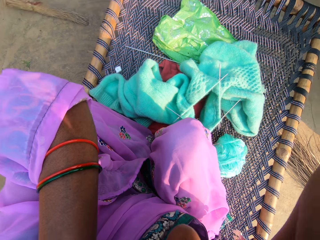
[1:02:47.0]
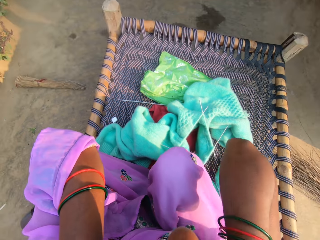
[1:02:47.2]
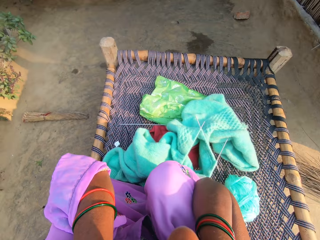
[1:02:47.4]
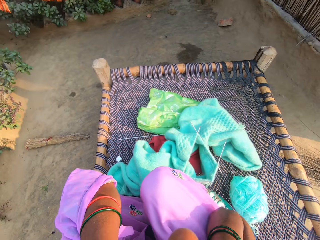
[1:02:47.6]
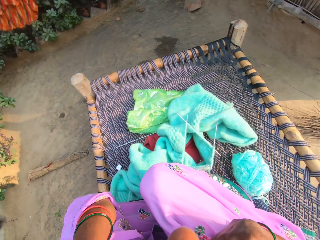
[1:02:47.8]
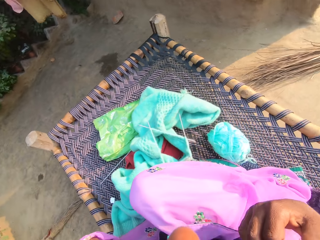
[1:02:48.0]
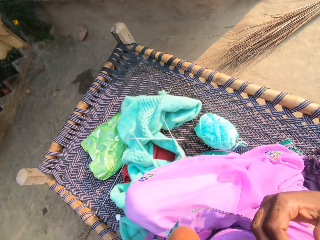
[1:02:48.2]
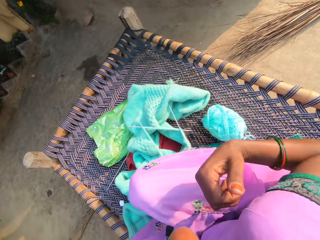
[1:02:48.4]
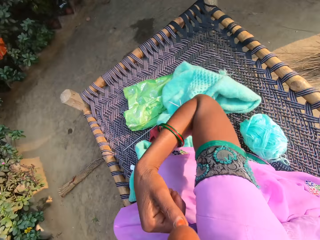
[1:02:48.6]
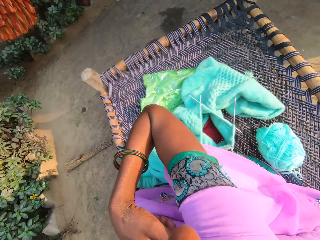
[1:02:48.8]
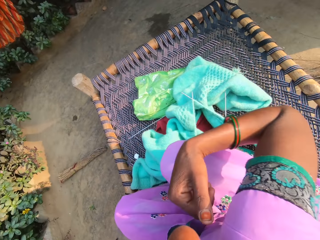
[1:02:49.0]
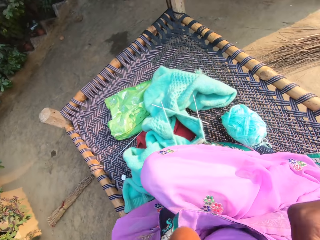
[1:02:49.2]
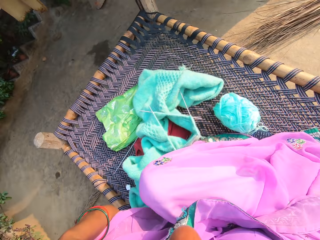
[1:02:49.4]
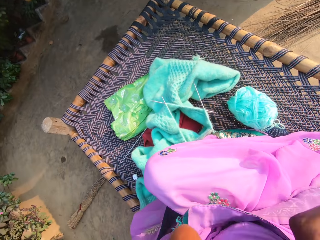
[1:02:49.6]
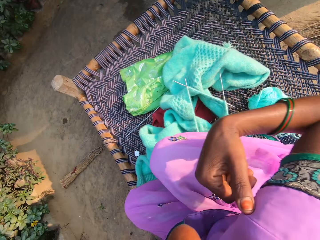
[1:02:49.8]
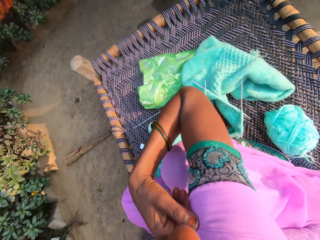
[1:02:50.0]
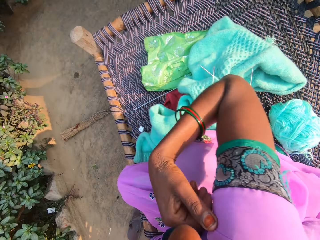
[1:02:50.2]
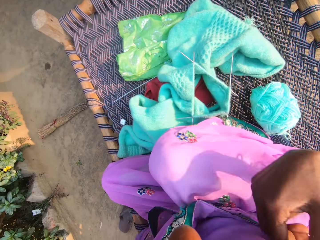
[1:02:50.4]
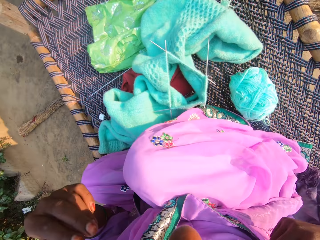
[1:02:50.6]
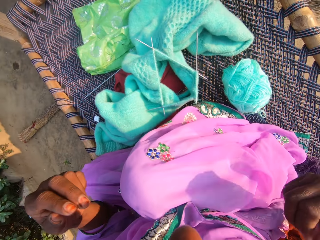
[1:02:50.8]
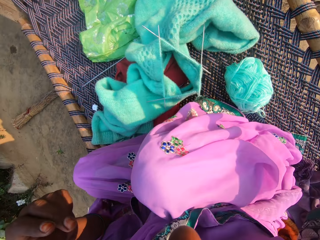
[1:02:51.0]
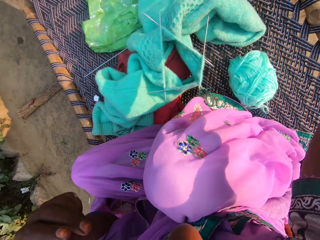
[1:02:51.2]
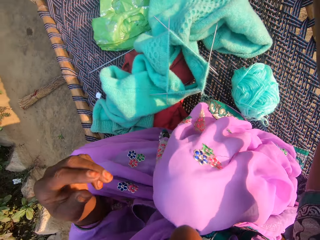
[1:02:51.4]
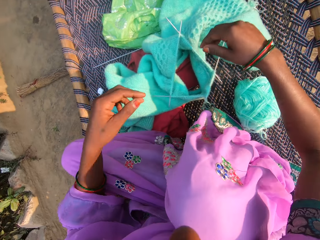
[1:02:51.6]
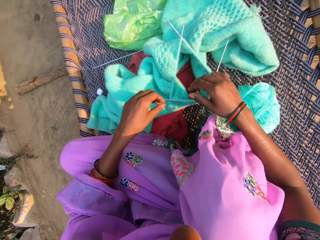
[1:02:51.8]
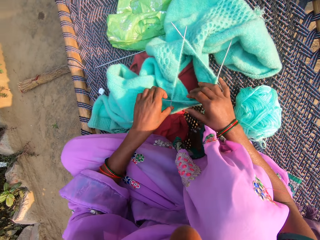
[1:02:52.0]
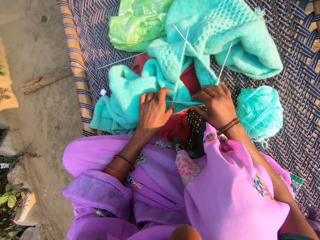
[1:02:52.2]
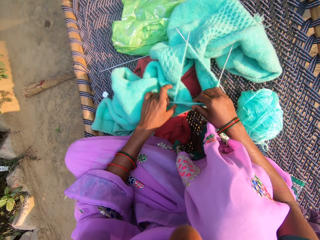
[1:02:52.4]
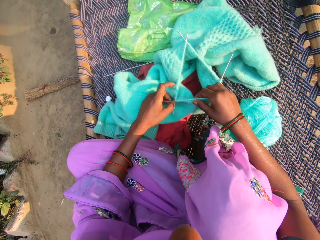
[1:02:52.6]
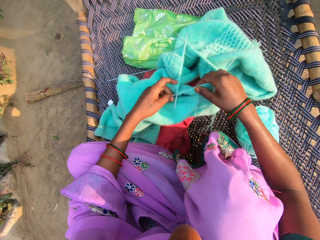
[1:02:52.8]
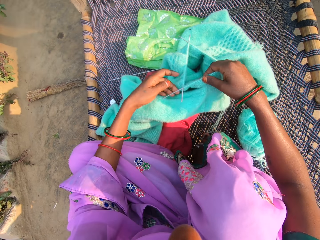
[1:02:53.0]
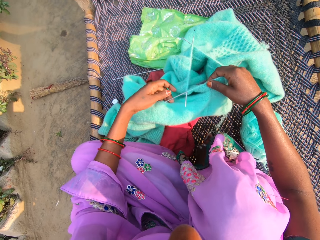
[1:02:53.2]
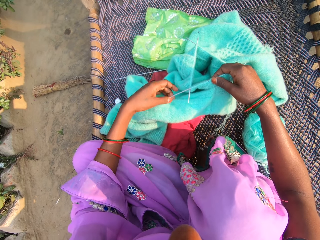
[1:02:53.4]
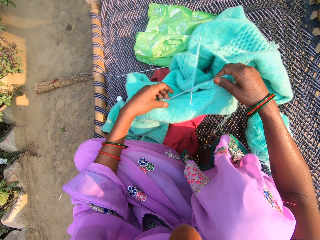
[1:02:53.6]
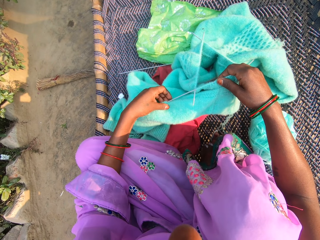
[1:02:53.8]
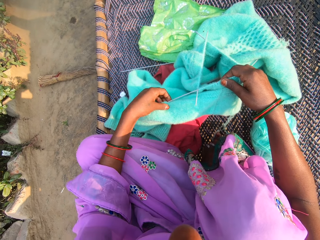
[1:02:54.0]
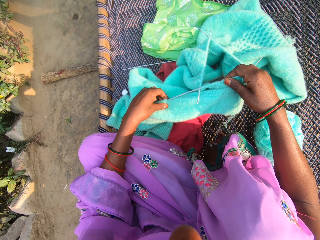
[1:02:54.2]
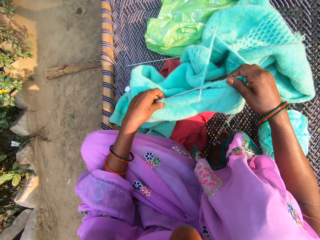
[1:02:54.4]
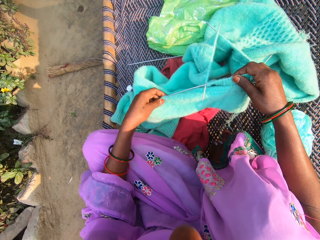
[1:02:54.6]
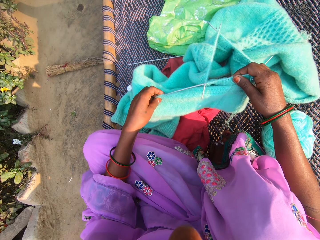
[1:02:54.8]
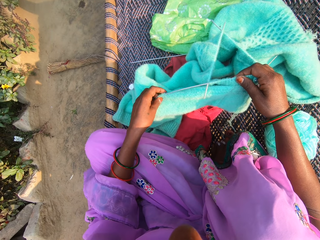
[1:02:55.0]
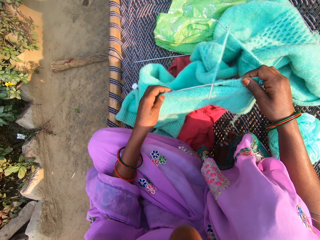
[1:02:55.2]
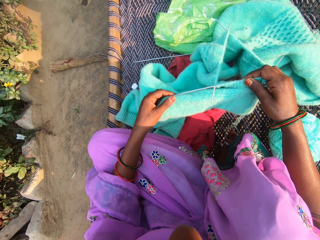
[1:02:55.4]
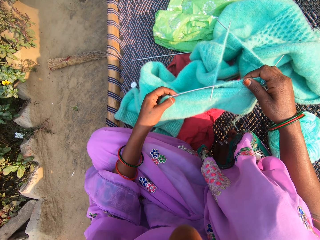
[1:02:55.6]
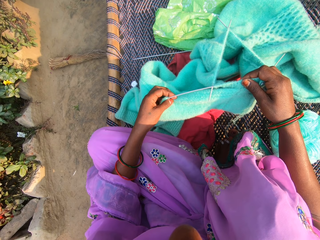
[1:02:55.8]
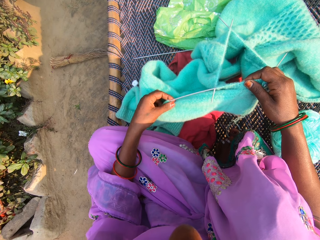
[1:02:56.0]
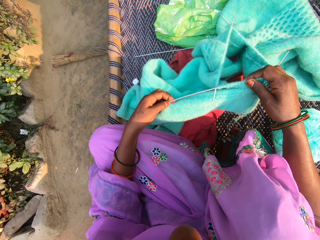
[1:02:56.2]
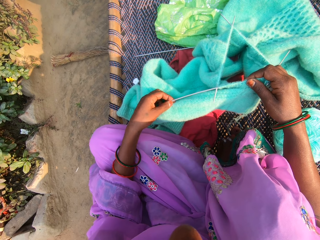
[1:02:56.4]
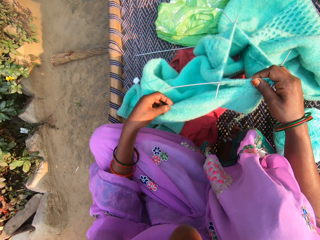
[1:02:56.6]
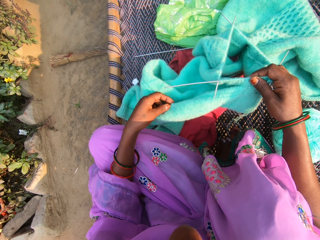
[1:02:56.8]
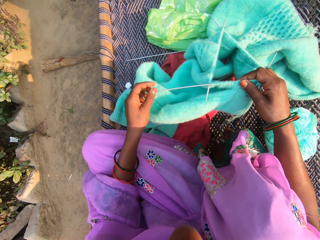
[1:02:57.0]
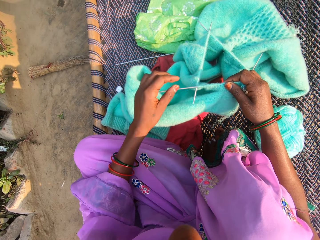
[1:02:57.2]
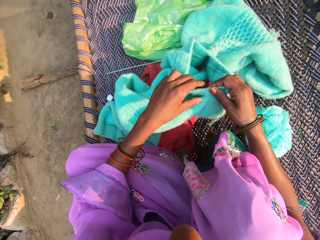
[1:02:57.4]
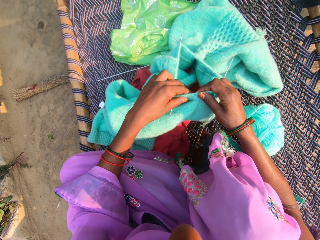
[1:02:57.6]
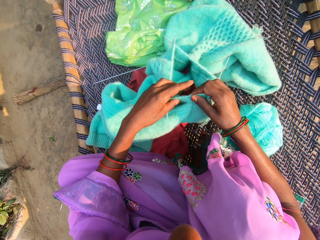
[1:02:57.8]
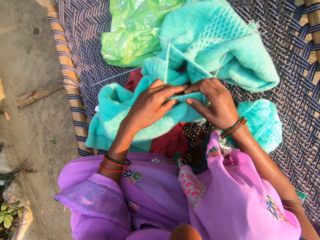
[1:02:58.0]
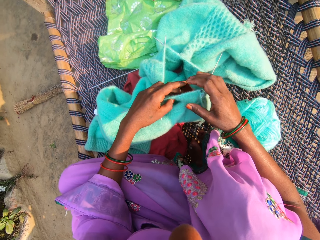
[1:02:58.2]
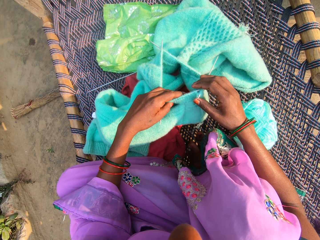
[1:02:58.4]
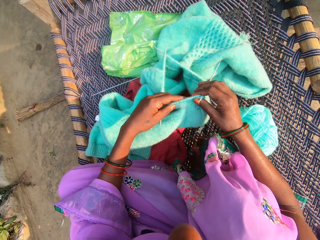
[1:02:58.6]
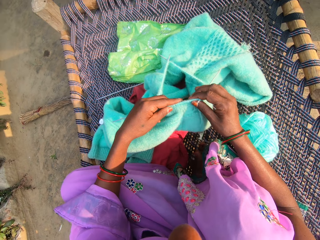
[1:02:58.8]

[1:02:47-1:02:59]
The camera wearer looks around the compound. They pick up the garment. They check the garment.

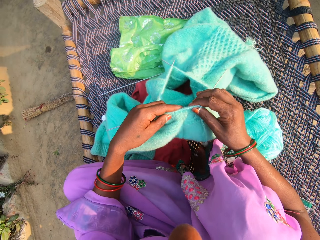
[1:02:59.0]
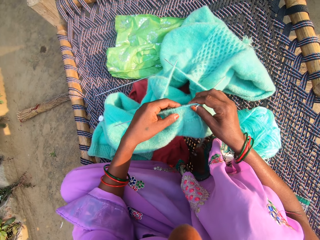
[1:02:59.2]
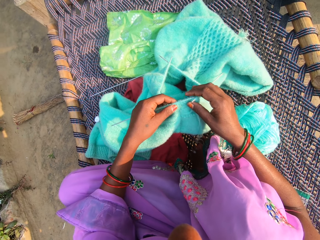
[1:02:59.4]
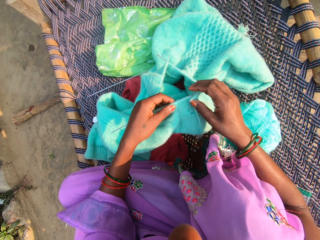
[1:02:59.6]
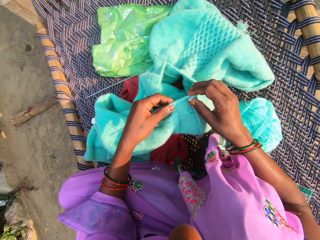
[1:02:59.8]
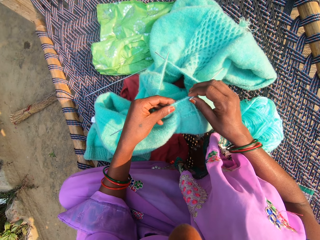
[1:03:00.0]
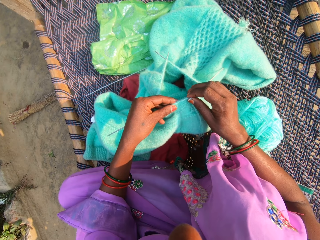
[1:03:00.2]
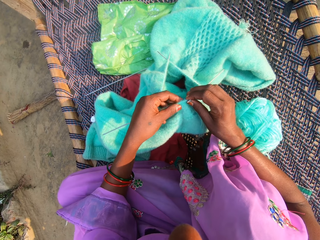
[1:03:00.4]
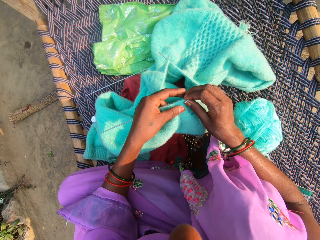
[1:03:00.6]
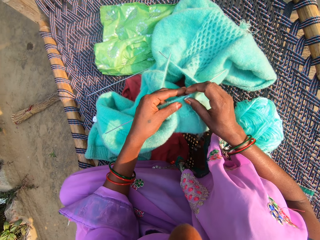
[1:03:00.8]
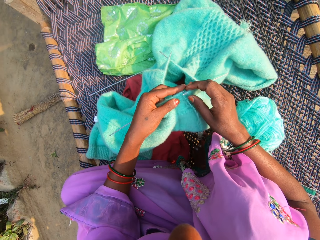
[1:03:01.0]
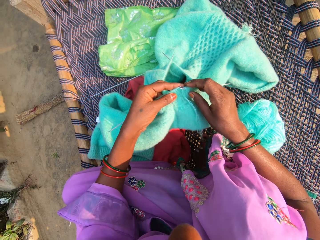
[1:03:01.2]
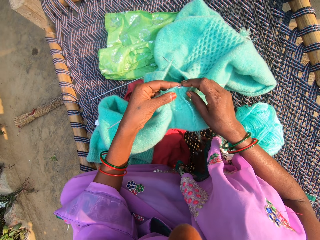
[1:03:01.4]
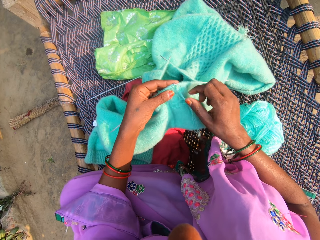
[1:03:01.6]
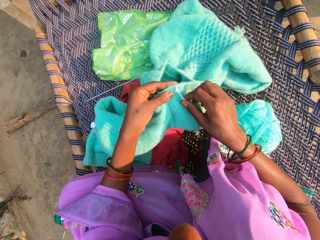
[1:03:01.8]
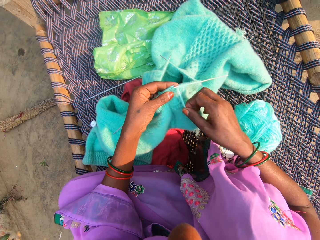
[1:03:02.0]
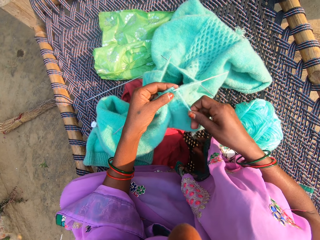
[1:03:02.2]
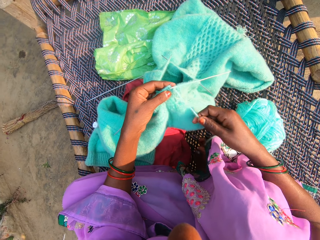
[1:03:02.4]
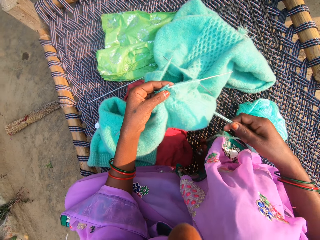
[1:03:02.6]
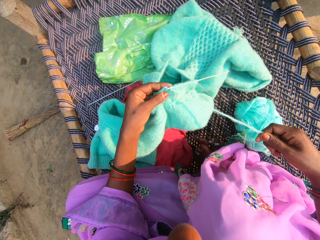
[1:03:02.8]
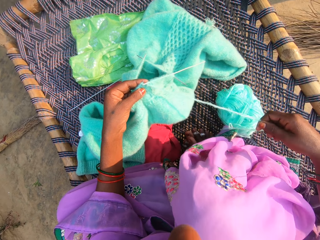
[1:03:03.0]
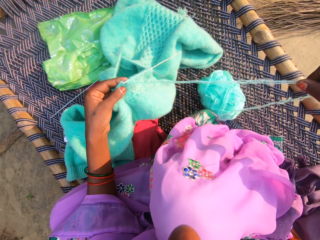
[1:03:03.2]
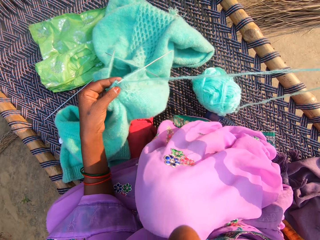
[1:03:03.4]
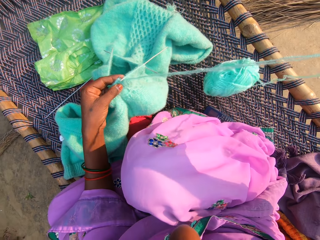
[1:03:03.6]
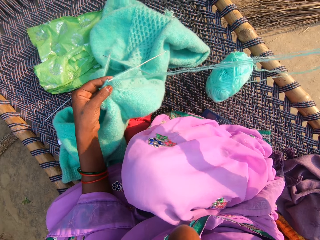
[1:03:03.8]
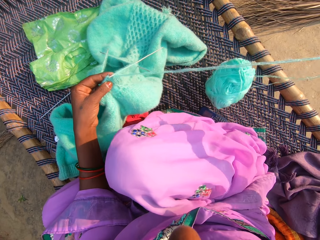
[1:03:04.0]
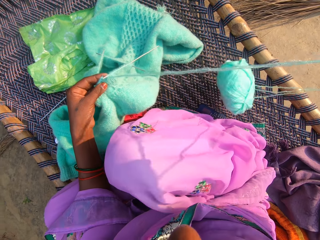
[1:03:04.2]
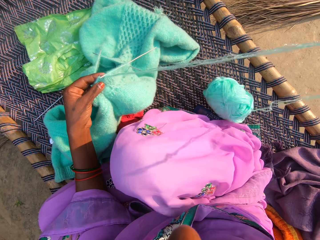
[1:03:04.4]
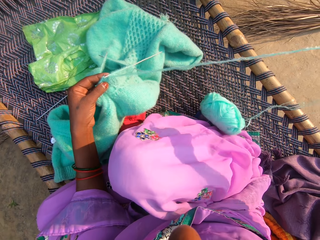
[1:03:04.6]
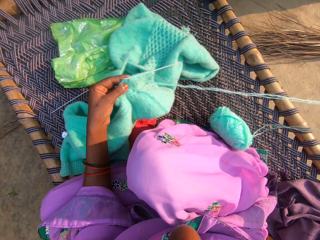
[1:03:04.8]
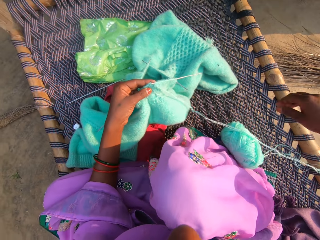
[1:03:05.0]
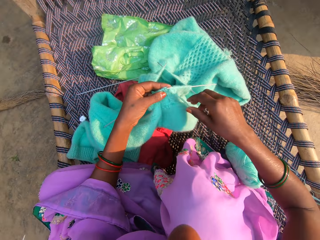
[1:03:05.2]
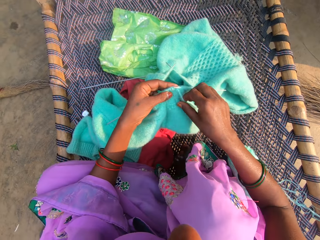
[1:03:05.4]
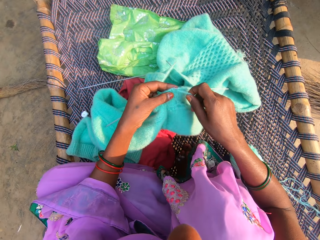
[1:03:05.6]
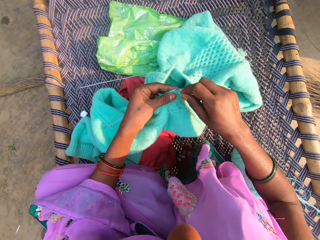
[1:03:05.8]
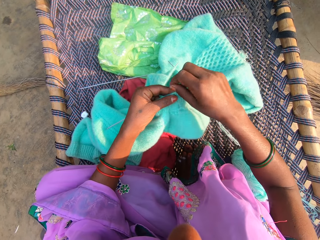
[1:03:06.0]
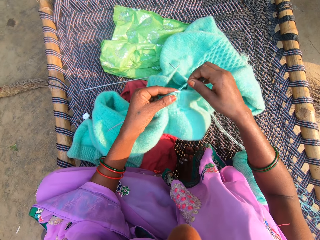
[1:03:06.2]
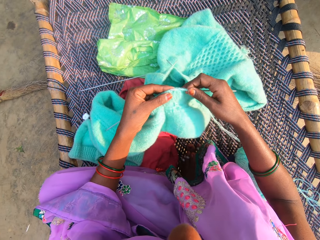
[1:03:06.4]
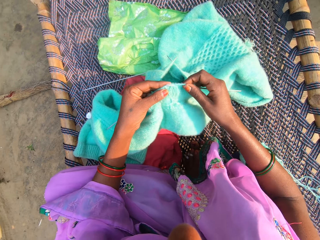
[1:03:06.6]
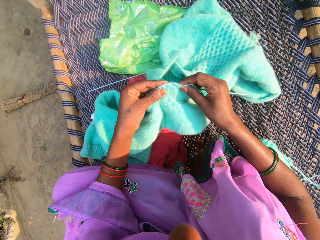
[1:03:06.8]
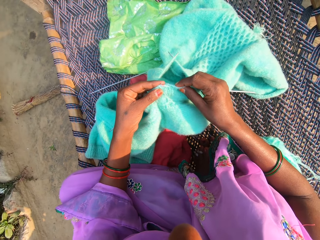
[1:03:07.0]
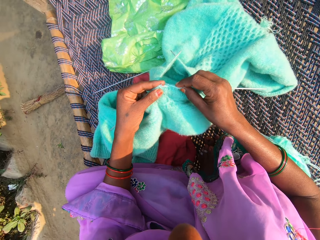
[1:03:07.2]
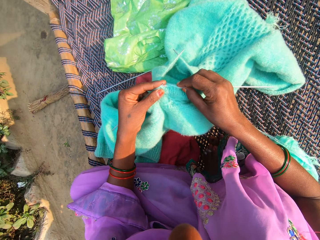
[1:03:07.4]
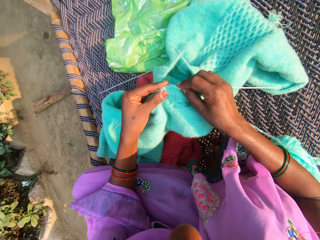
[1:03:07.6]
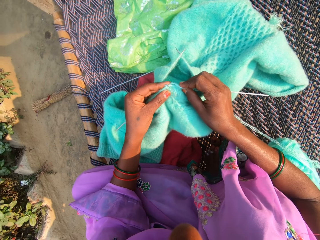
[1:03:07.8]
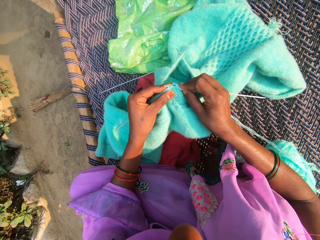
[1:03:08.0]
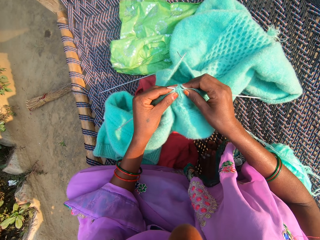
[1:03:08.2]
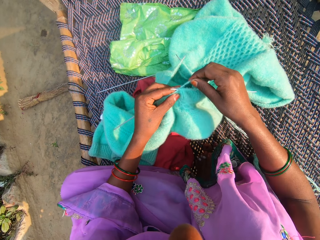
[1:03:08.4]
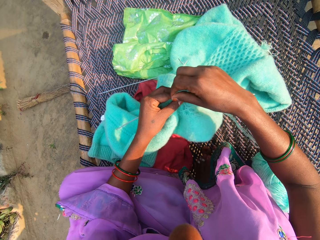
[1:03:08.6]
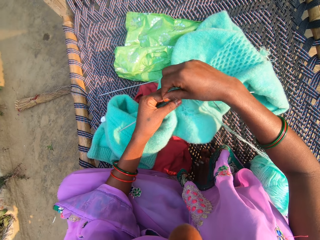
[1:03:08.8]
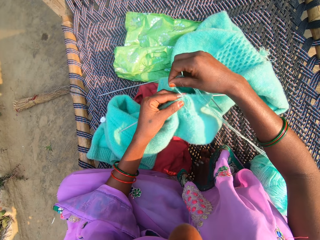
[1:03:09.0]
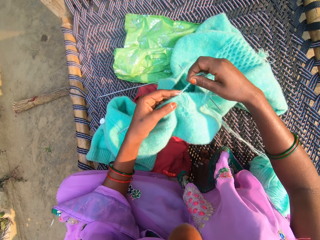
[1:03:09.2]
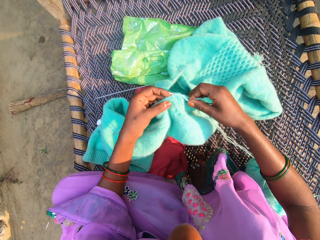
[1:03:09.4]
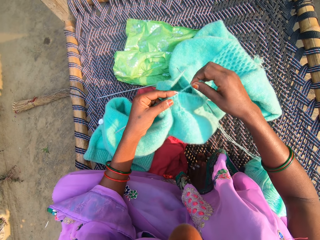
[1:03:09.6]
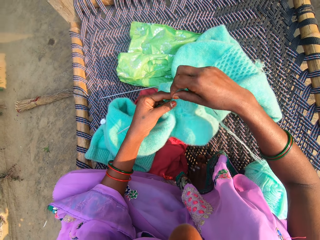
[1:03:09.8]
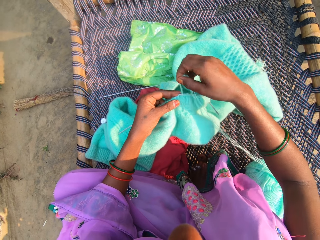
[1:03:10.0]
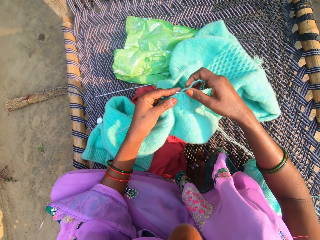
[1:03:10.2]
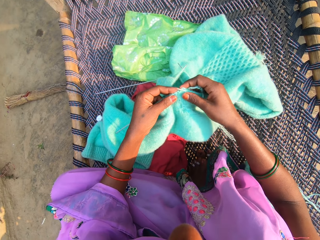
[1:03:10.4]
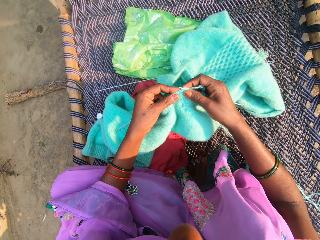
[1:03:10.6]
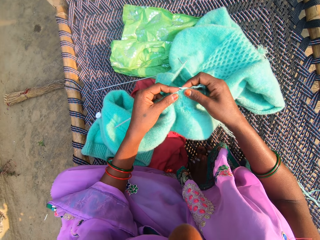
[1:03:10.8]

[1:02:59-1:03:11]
The camera wearer knits the fabric with the needle and yarn. They pull the thread. They knit the garment.
